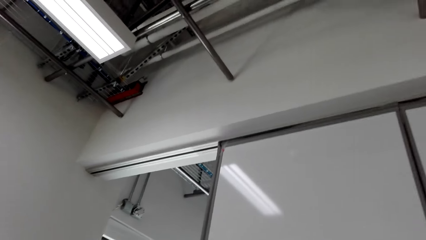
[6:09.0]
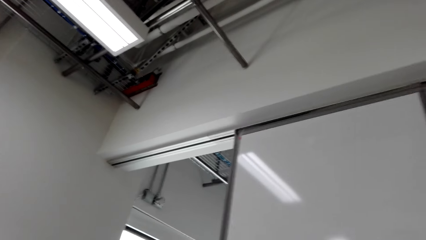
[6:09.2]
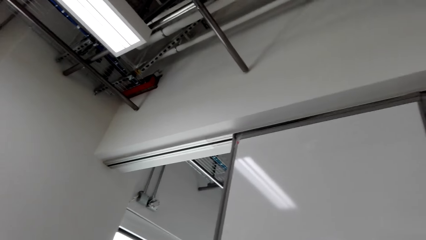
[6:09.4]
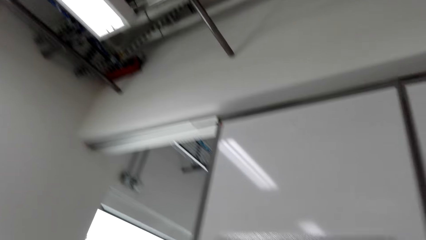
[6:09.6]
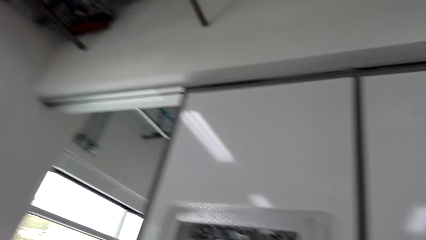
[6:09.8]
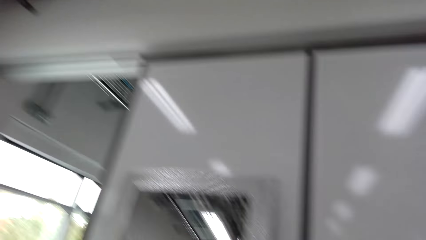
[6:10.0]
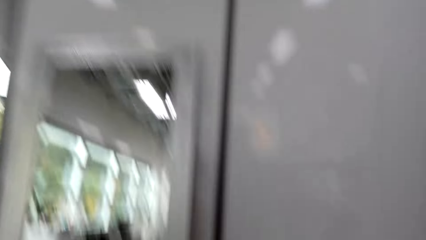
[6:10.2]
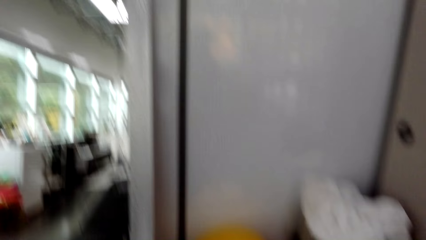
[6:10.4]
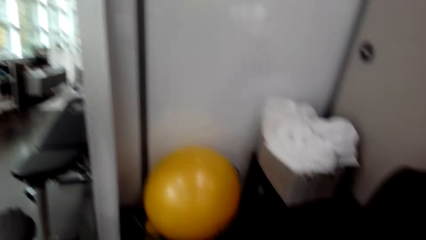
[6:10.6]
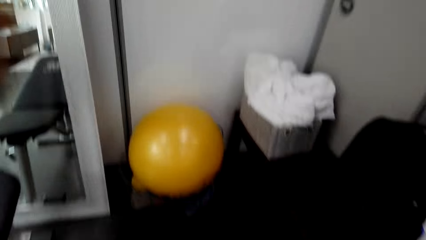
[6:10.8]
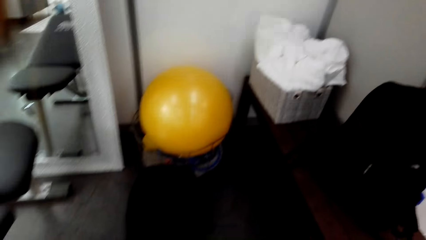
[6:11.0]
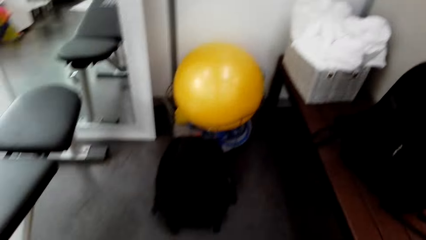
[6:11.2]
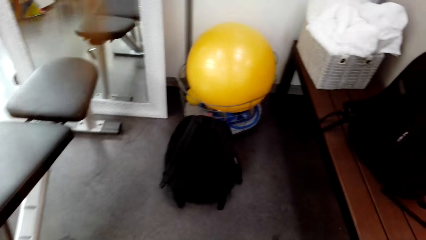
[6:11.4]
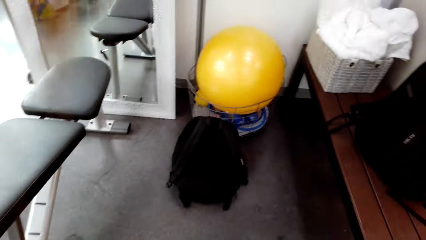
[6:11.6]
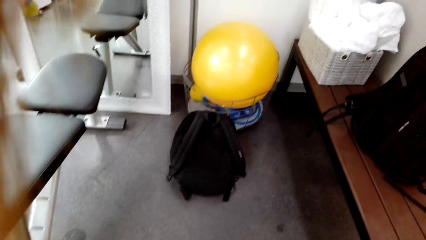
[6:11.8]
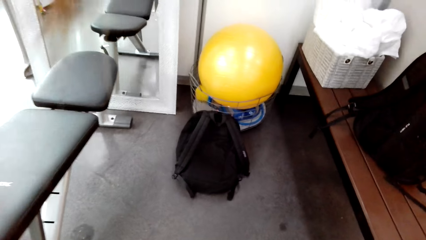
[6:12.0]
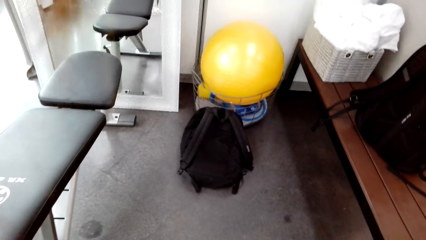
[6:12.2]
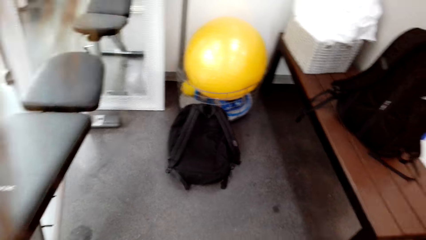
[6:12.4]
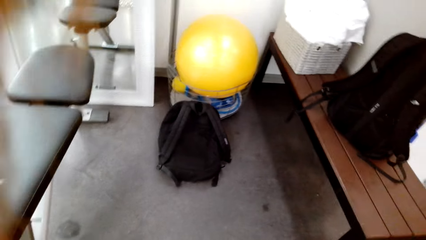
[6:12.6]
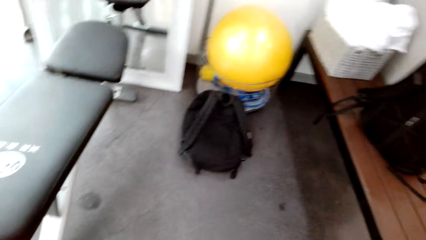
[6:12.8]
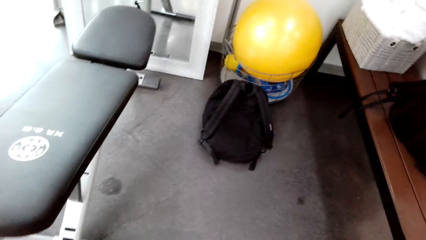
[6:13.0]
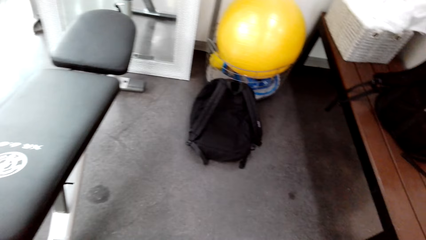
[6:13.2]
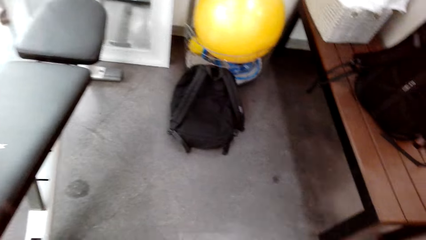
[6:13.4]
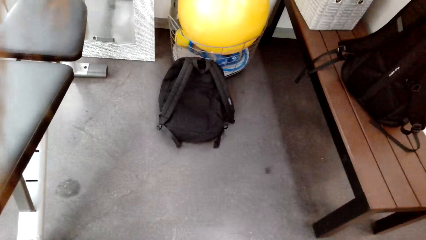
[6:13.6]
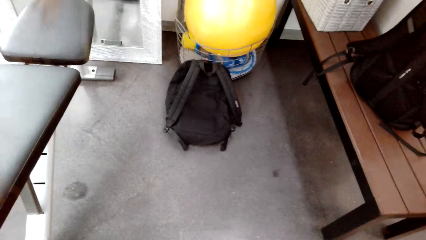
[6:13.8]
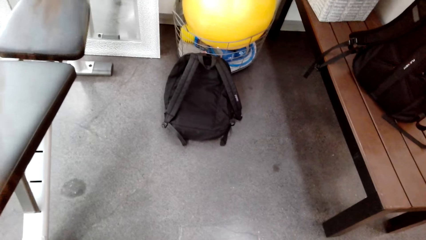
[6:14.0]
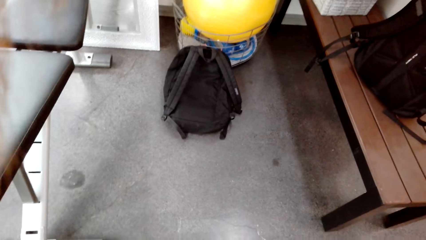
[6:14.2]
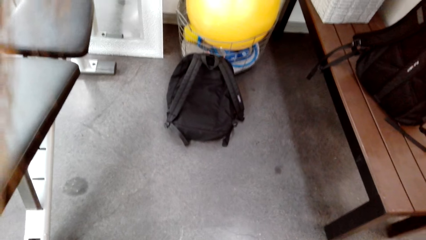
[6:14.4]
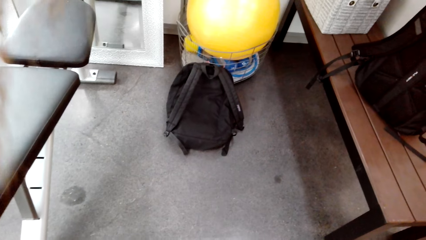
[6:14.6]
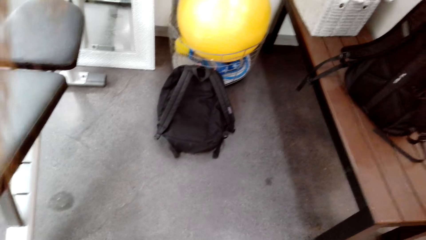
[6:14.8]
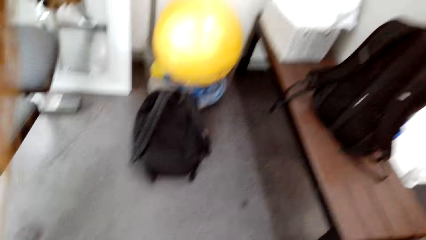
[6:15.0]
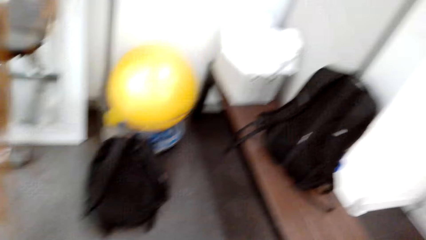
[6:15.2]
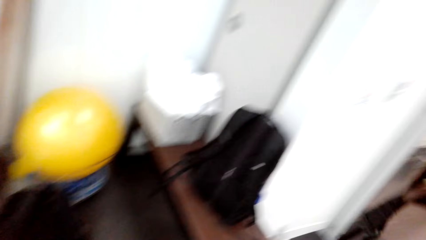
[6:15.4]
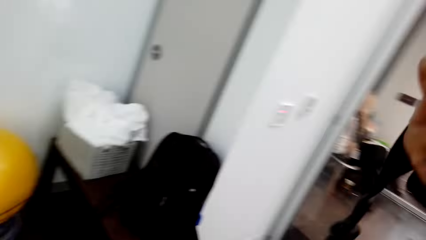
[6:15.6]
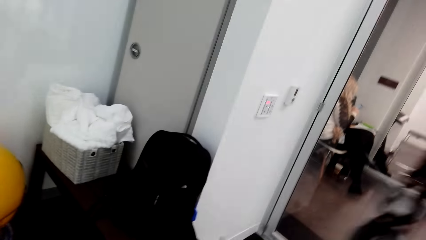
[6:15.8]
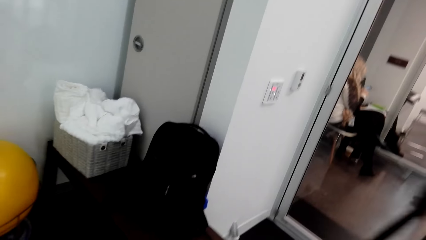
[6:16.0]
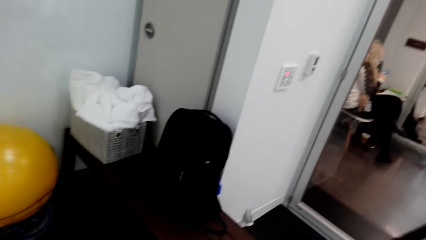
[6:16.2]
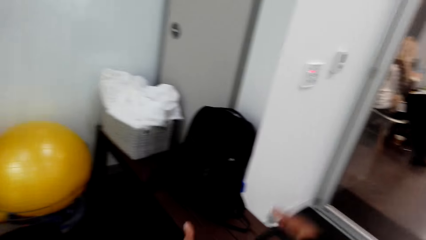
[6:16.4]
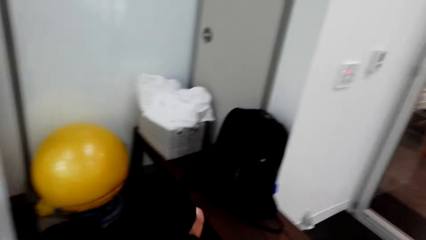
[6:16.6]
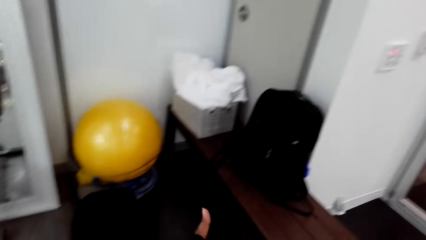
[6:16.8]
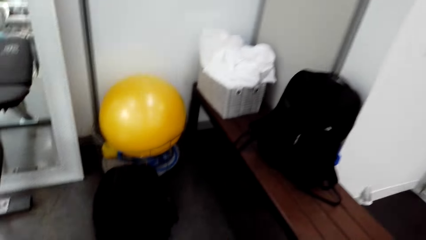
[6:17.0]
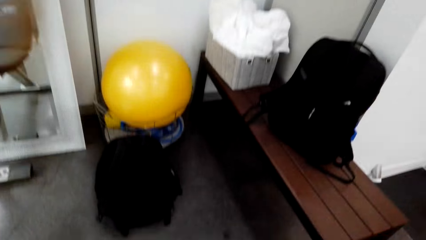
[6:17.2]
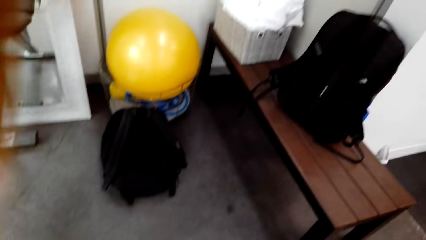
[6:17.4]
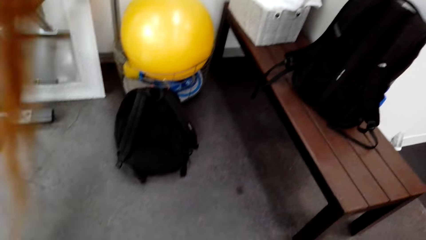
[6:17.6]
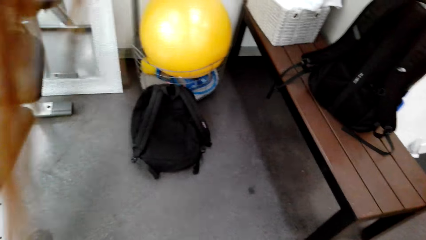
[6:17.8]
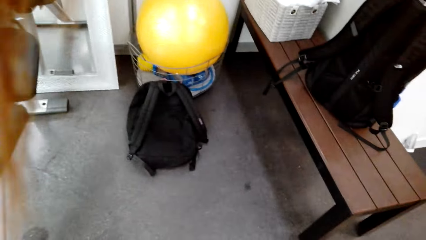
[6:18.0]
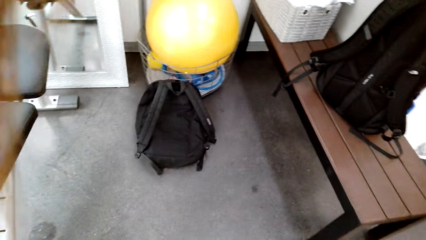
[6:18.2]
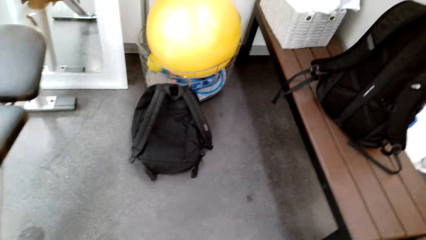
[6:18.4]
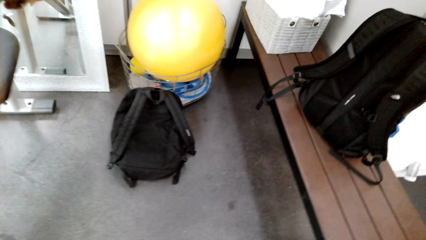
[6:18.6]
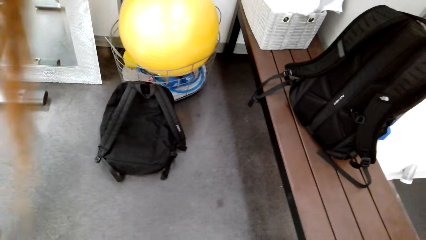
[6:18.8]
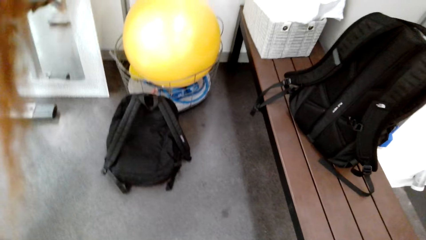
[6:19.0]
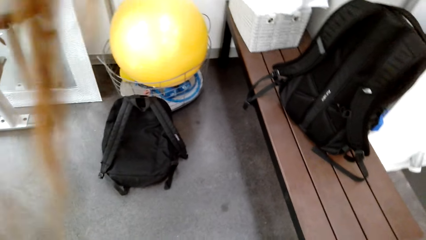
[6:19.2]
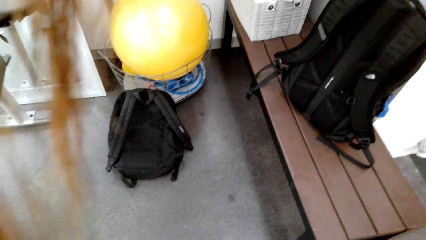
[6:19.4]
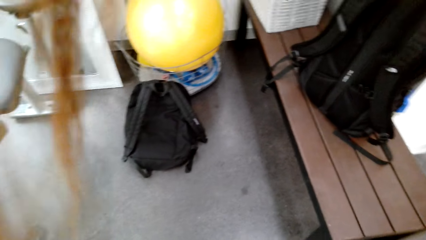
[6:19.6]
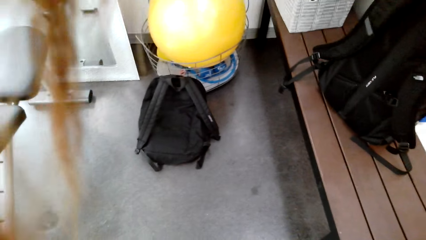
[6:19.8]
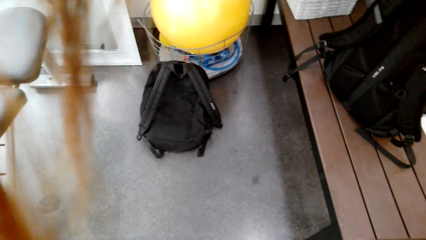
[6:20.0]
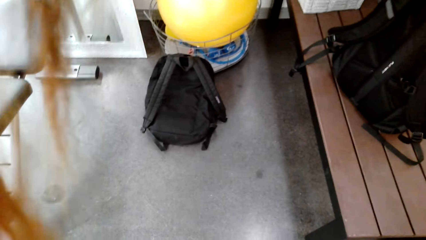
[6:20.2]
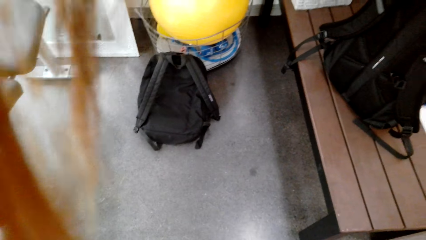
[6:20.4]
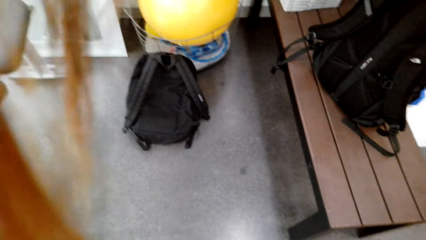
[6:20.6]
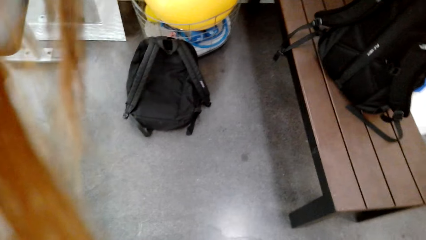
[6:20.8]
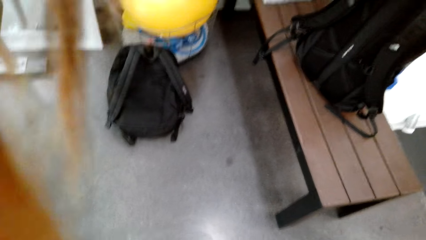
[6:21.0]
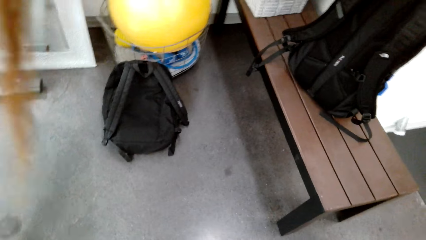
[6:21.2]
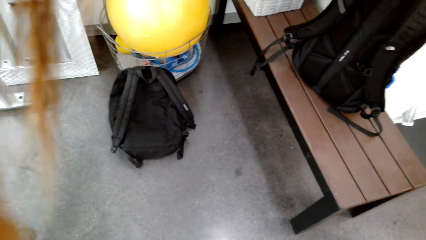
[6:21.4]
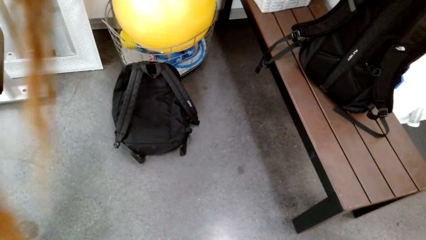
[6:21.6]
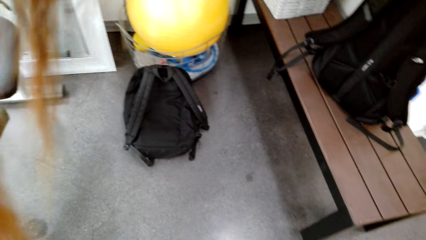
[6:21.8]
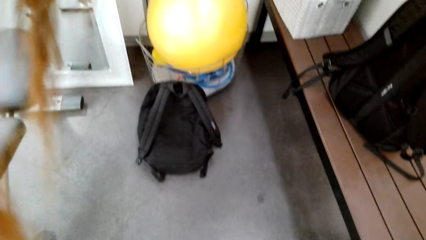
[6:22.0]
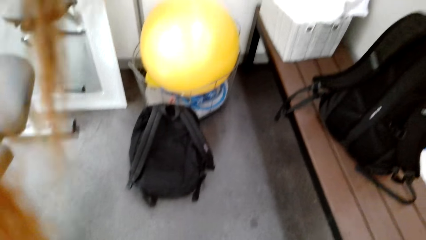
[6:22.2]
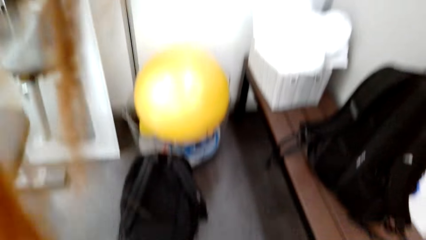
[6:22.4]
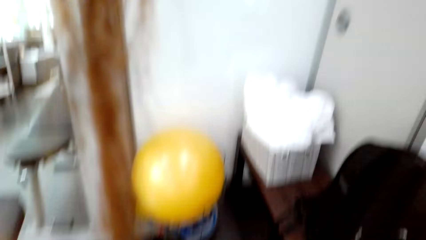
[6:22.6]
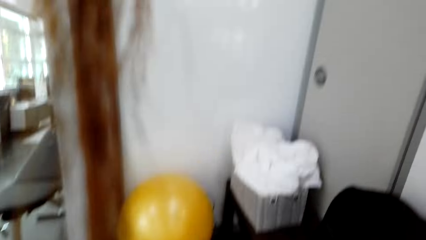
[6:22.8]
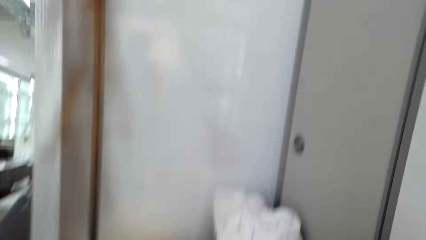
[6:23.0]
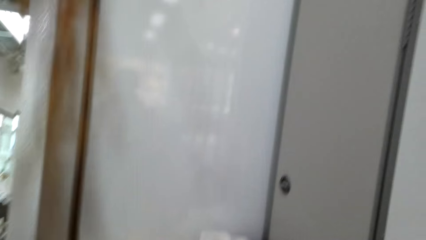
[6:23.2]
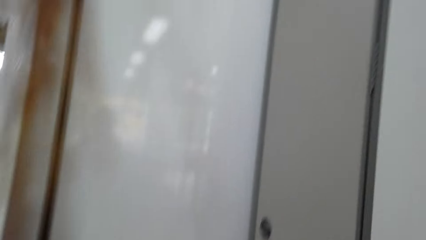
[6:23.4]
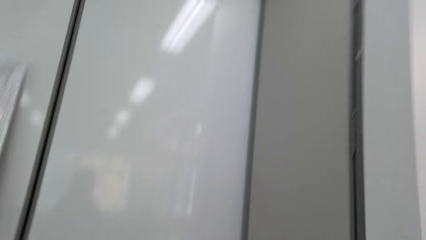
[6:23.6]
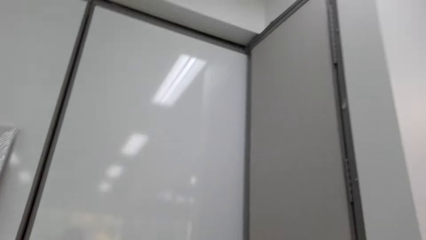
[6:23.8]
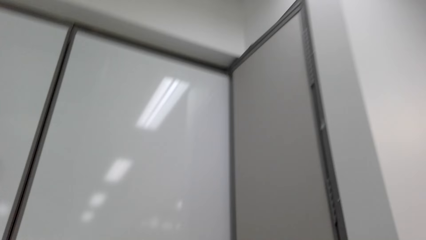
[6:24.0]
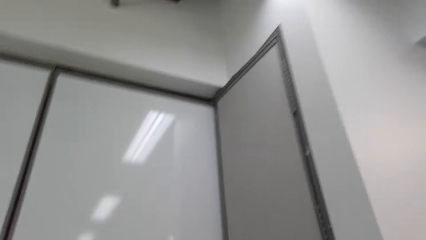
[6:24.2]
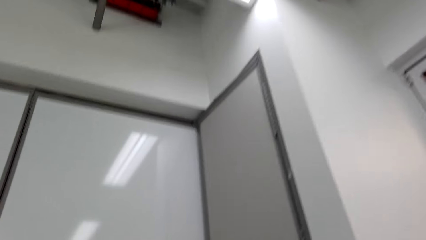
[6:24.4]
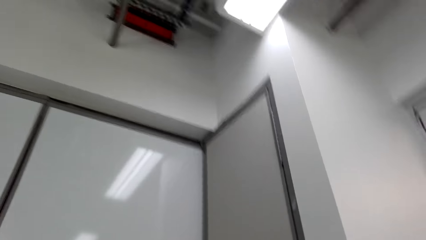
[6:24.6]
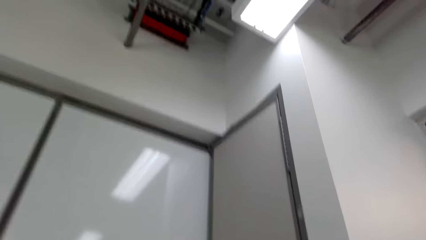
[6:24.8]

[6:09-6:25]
The camera wearer stares at the roof. They stare at the gym ball. They stare at a backpack on the floor. They look around the apartment.
